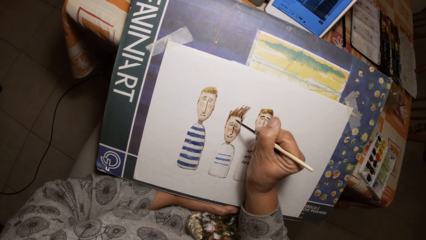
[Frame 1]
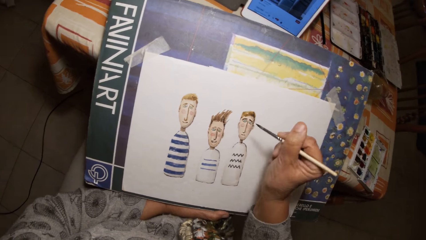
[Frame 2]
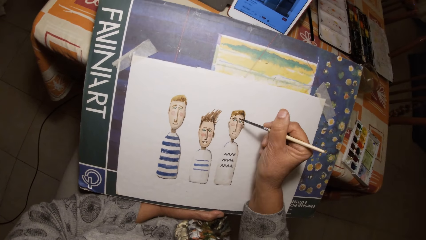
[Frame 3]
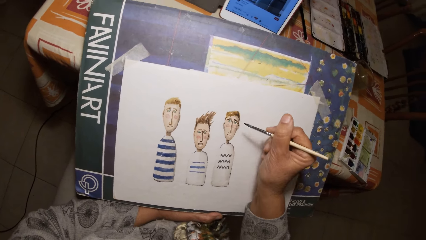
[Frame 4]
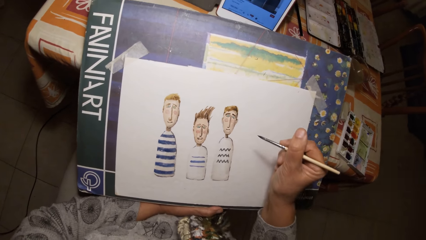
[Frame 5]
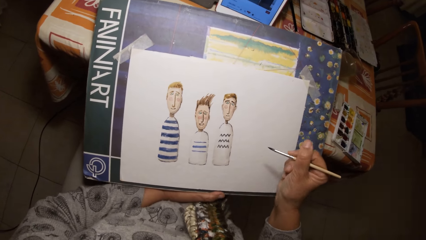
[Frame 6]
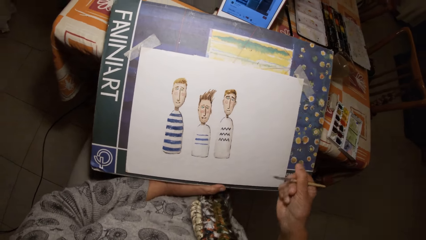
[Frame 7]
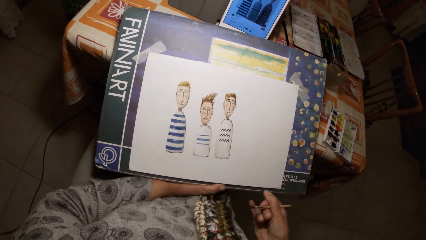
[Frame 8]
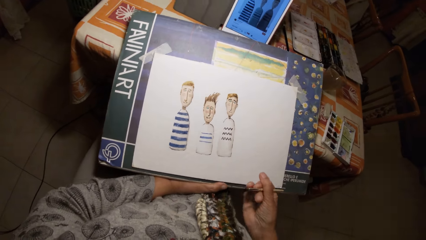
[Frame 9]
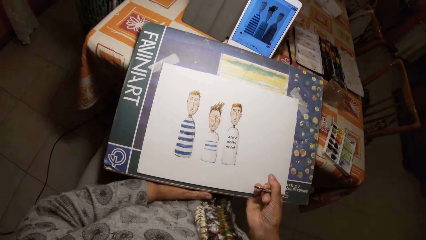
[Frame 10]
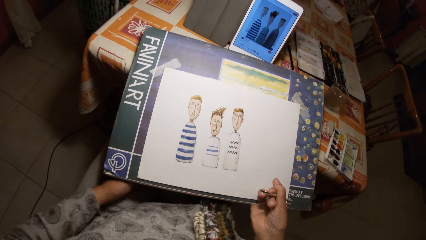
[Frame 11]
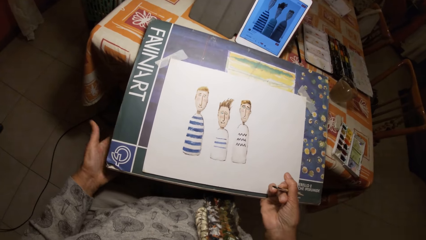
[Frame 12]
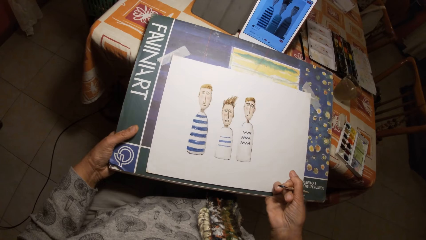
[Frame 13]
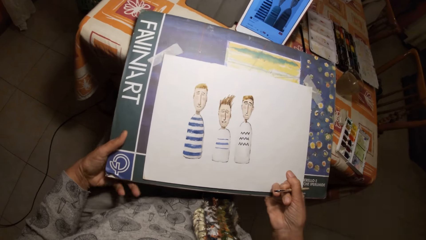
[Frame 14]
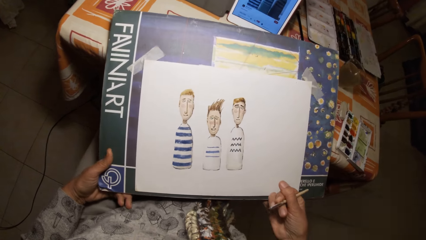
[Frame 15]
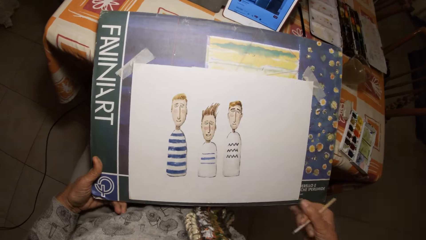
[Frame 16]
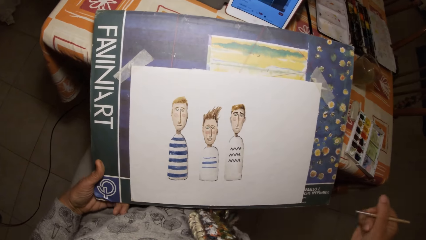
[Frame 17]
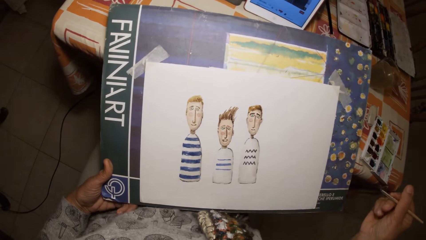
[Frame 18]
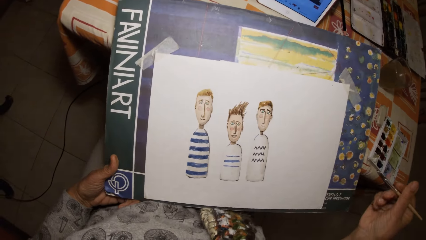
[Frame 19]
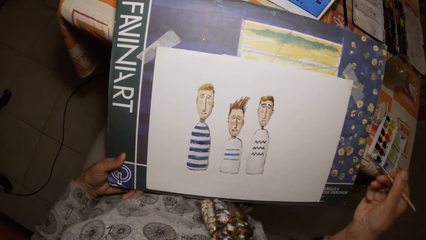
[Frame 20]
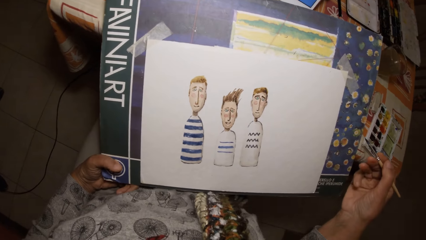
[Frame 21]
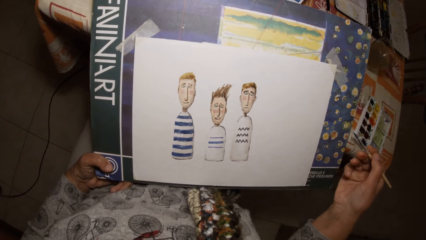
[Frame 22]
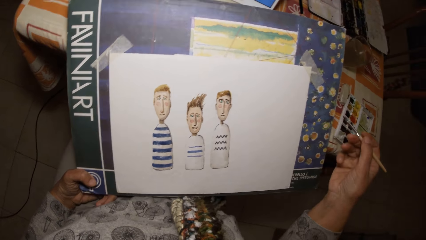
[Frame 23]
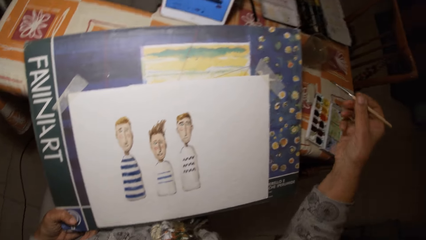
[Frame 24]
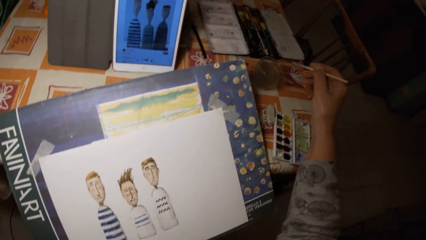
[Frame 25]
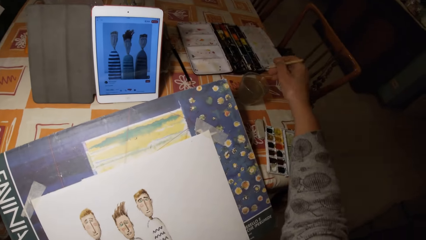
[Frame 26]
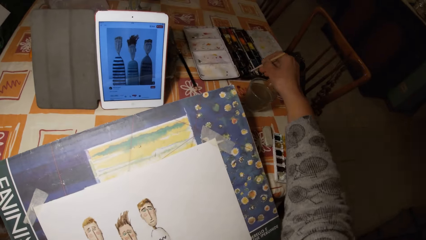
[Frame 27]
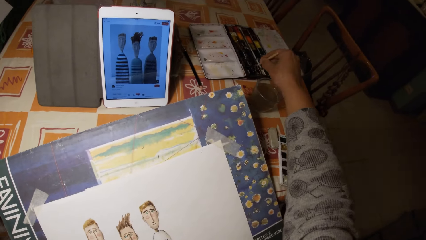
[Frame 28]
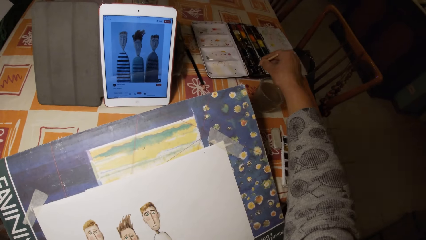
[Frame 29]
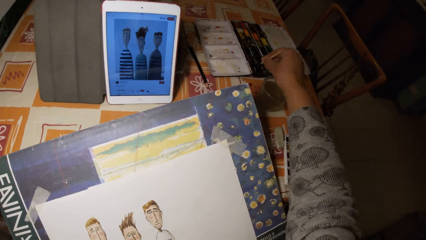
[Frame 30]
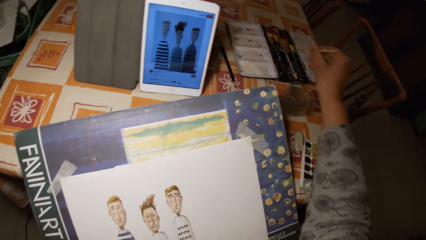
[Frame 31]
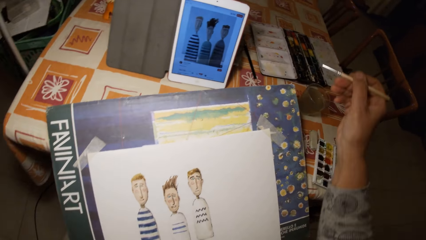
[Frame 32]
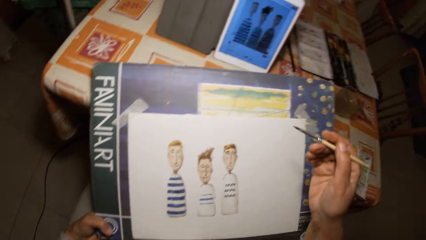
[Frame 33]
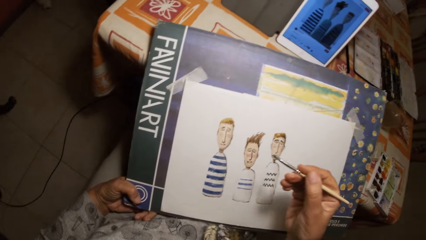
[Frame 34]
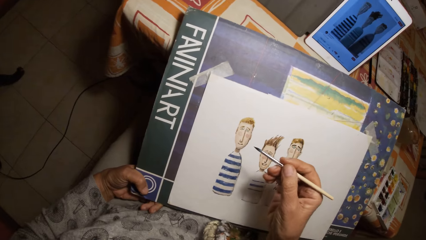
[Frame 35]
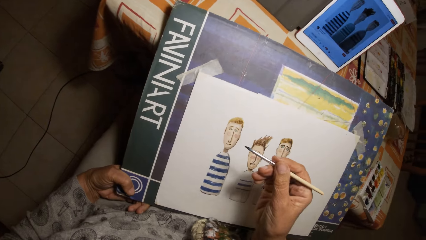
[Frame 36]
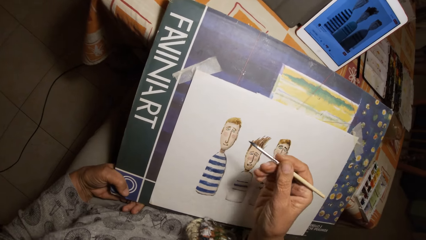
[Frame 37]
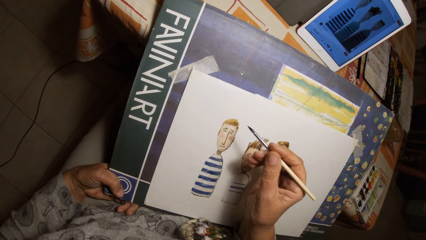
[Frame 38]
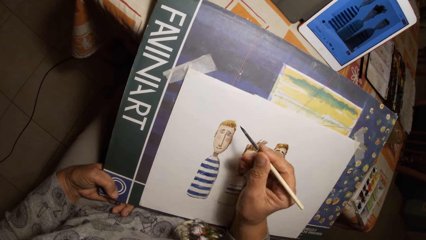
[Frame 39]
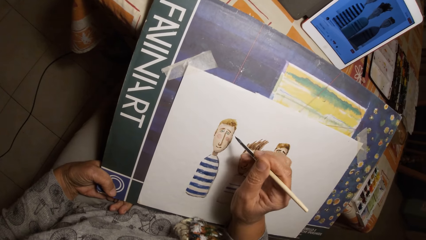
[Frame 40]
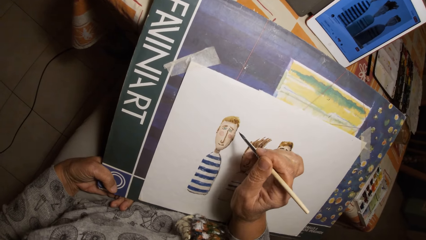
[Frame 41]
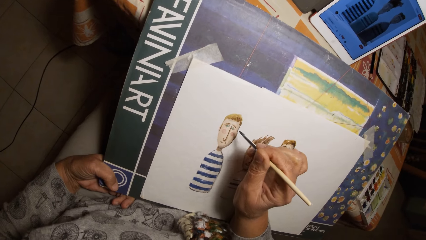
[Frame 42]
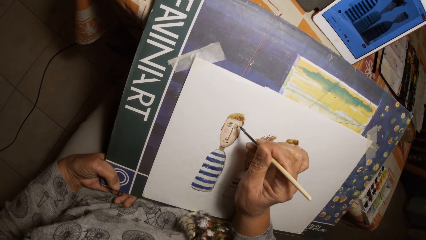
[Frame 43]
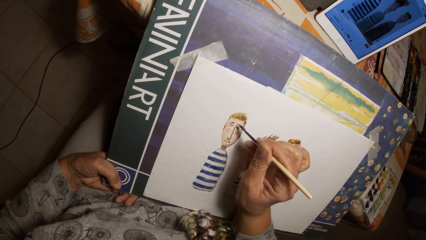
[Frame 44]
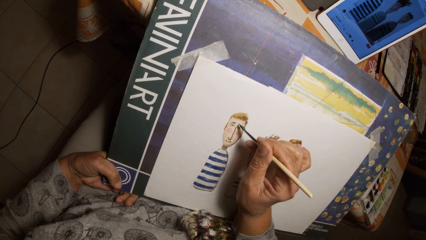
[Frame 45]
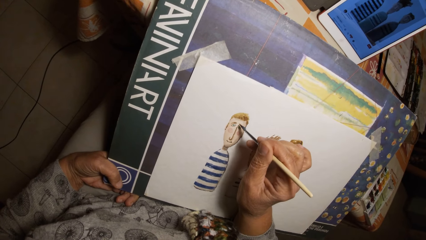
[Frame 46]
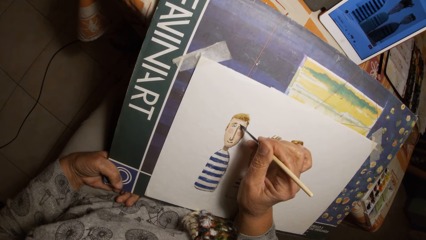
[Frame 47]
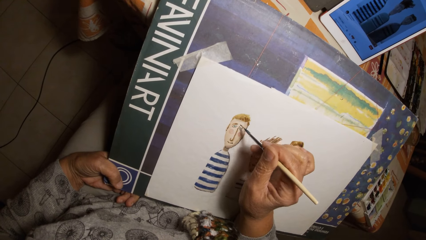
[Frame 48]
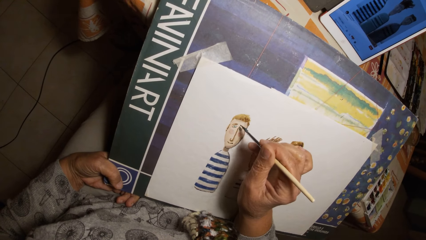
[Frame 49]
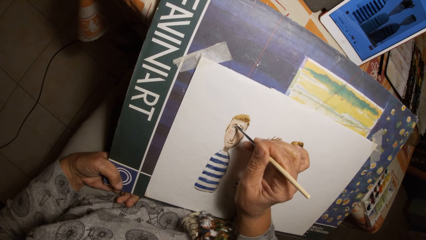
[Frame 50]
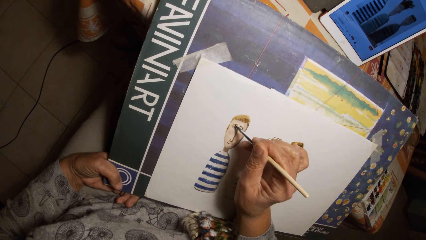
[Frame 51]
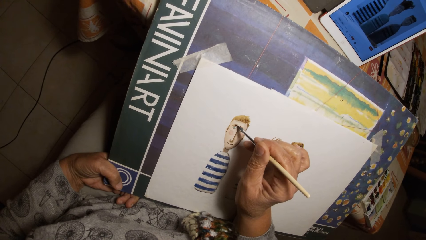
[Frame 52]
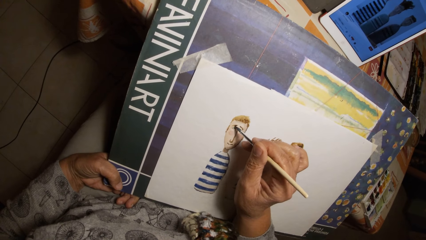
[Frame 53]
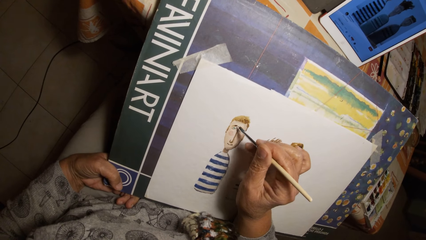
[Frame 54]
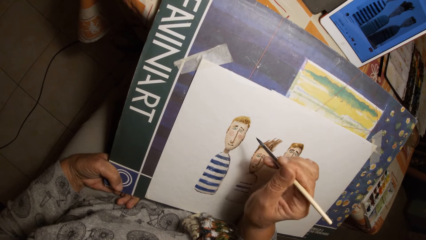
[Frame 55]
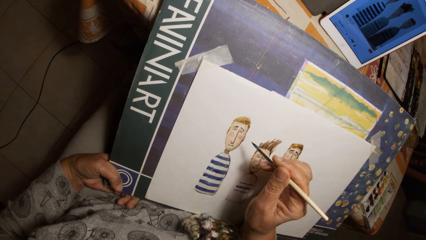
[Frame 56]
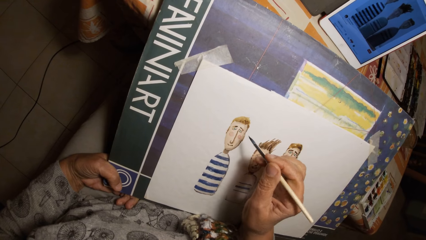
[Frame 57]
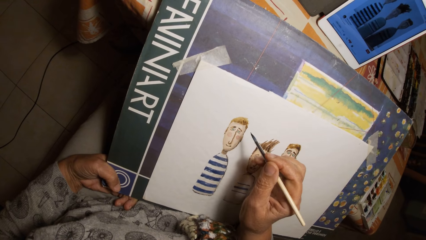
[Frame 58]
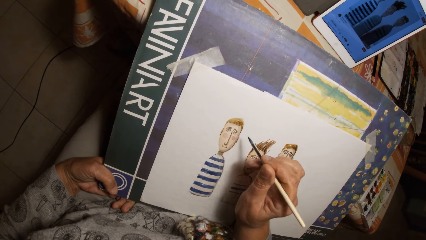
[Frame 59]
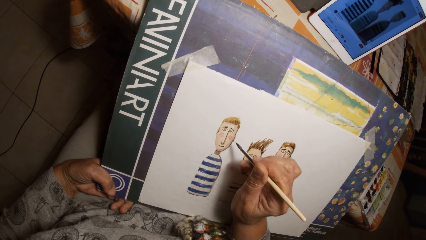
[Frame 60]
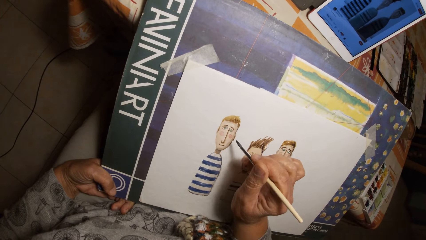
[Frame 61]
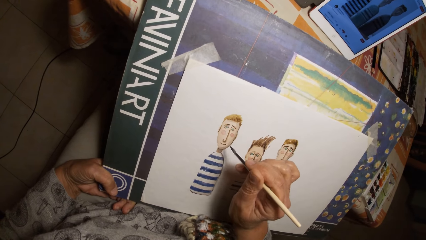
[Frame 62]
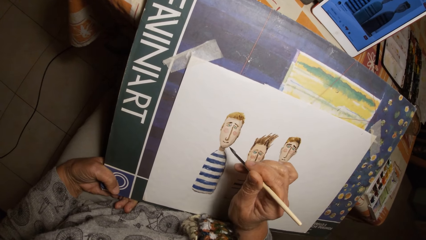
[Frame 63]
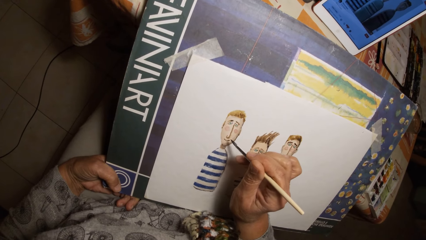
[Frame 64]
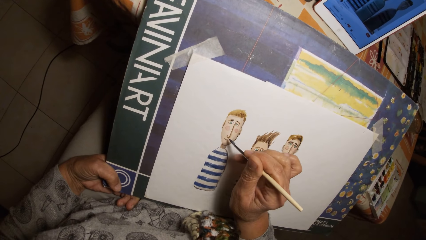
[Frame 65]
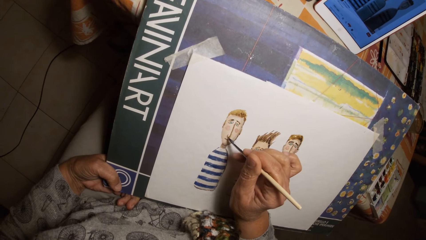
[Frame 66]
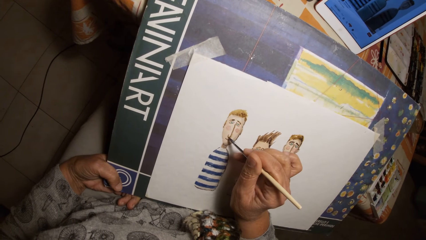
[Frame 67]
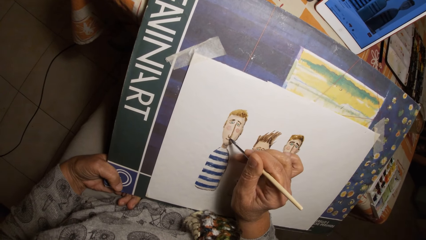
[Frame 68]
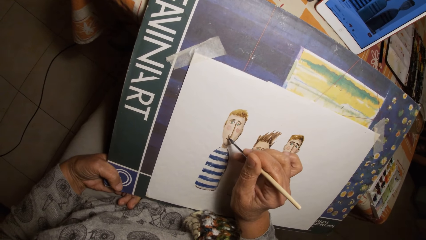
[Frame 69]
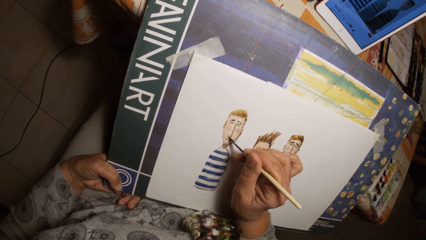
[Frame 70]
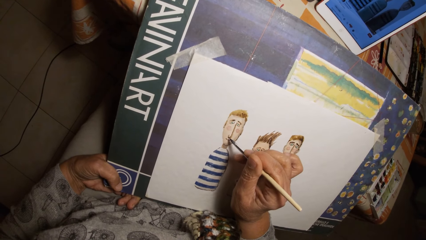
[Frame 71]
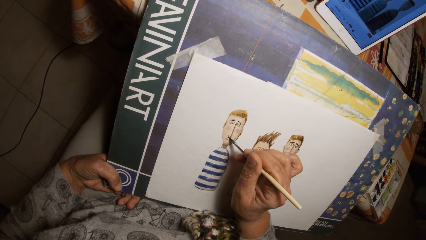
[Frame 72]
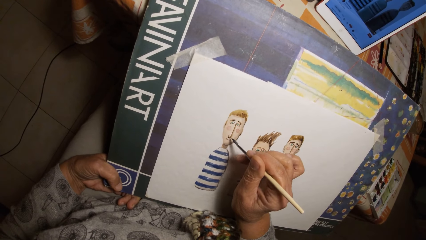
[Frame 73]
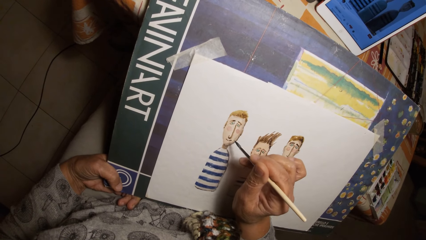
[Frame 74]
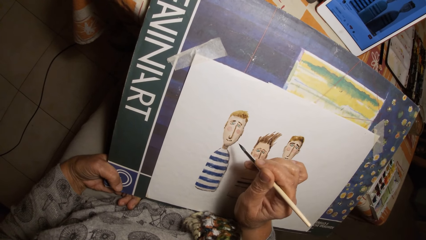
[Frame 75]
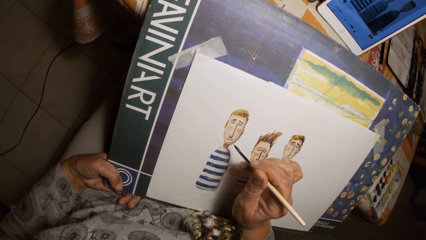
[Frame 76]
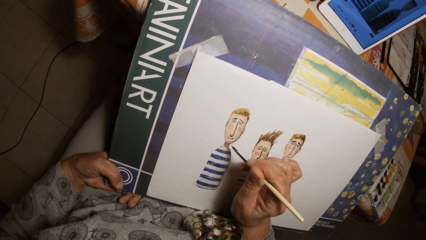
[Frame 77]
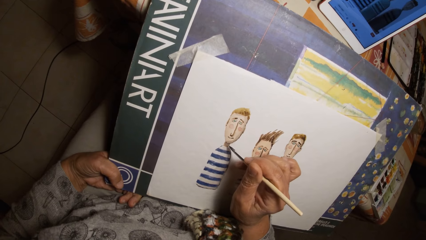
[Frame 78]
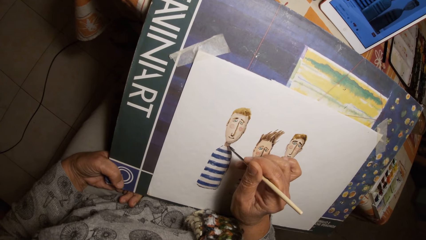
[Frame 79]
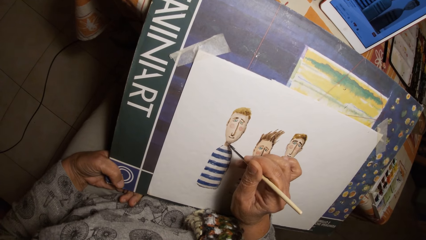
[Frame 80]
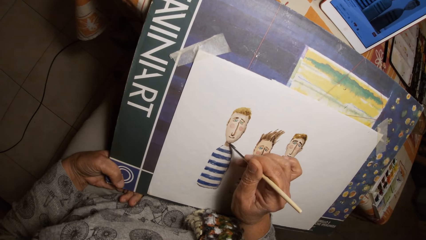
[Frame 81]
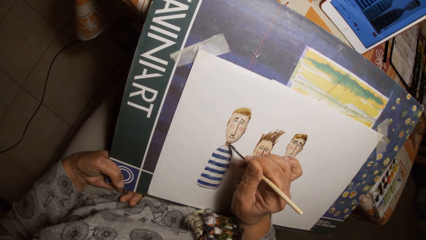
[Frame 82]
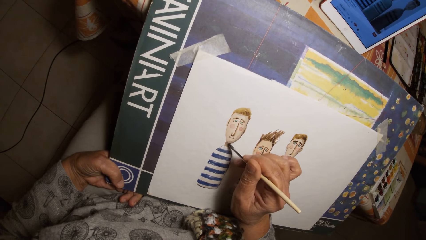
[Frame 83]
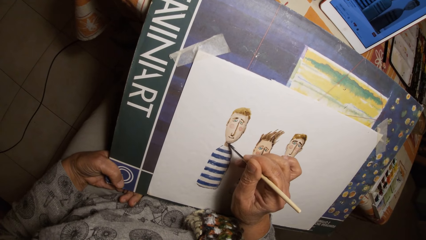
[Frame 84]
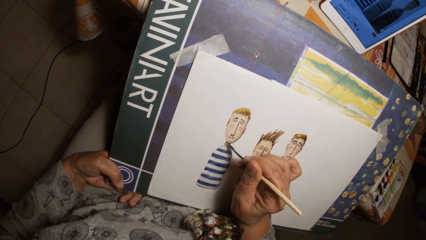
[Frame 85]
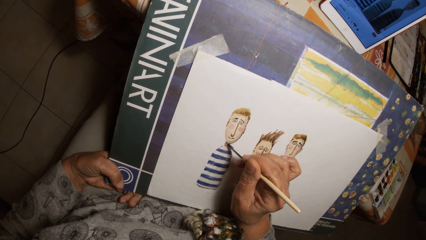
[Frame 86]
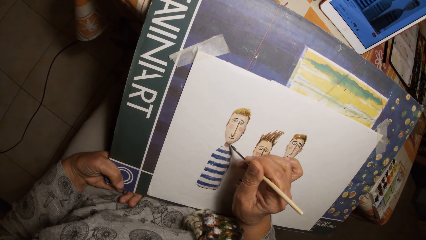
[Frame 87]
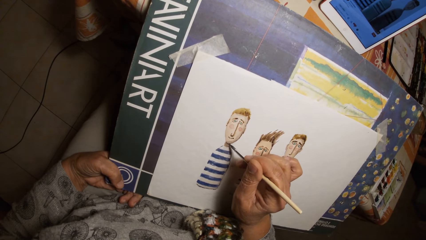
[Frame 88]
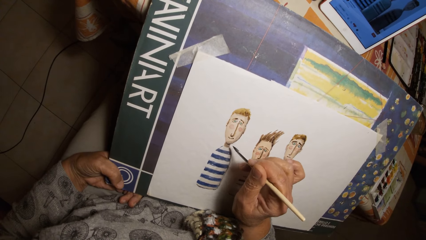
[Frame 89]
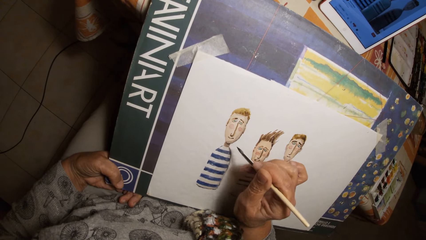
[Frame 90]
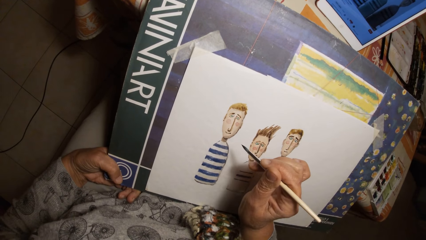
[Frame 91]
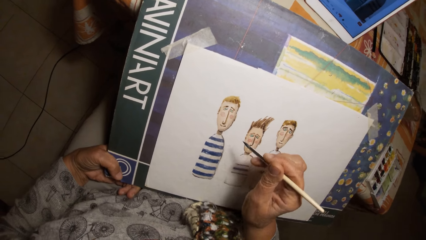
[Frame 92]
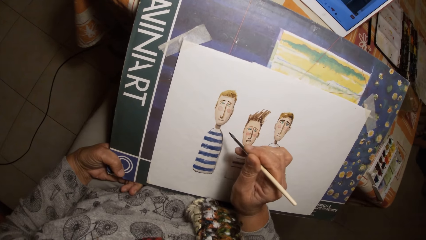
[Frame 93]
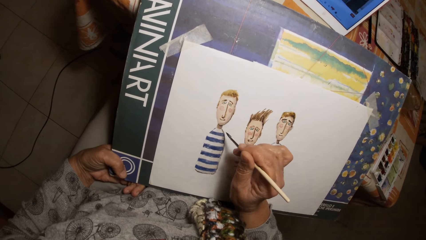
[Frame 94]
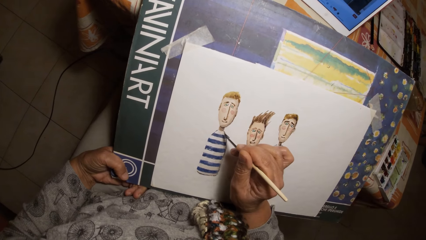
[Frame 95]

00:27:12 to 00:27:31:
The camera wearer adjusts the drawing board with his hand. He holds the book. He dips the brush in his right hand in a paint palette on a table. He paints on the paper with the brush in his right hand.
